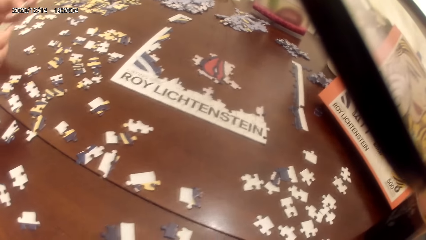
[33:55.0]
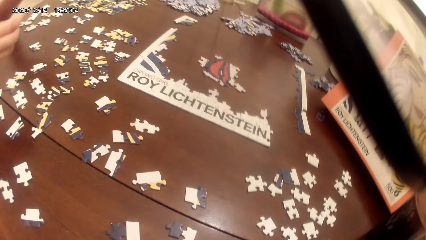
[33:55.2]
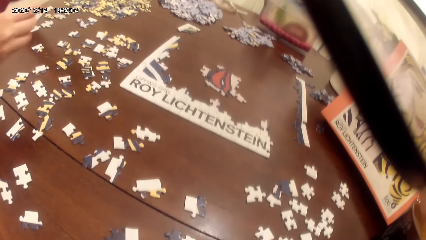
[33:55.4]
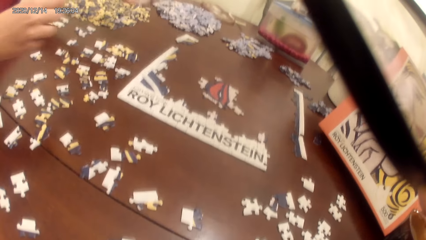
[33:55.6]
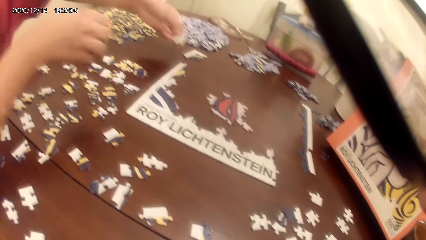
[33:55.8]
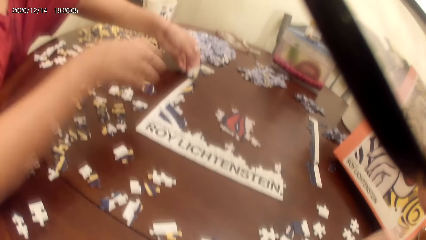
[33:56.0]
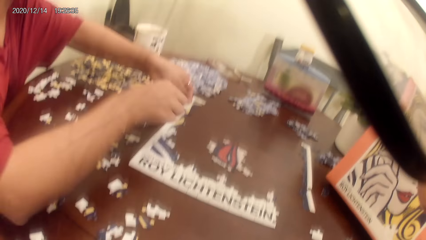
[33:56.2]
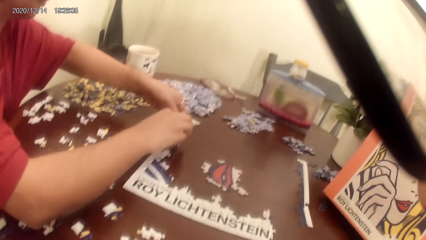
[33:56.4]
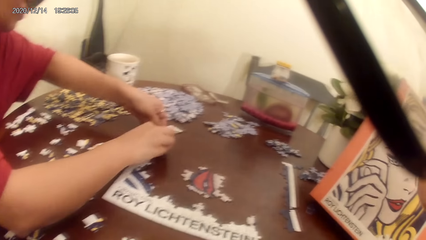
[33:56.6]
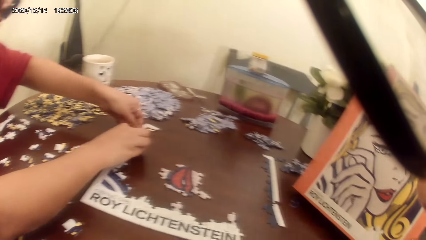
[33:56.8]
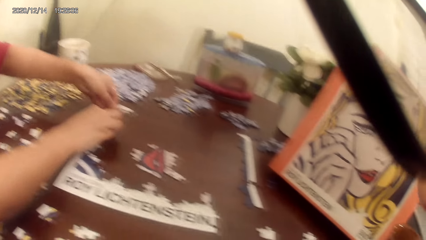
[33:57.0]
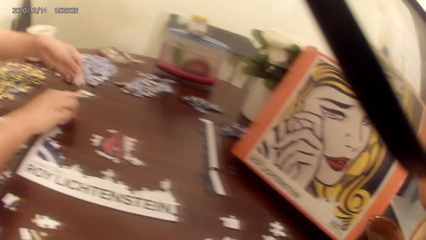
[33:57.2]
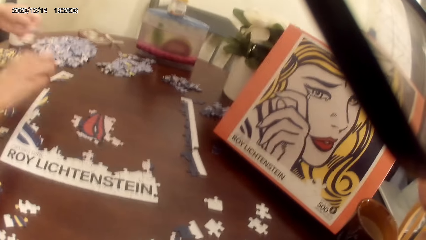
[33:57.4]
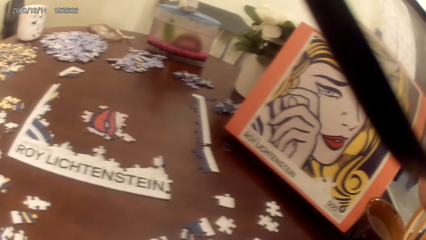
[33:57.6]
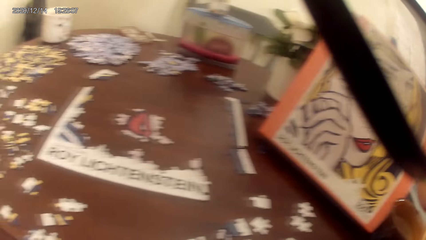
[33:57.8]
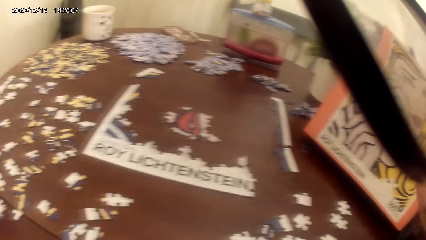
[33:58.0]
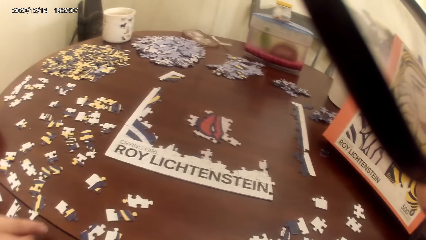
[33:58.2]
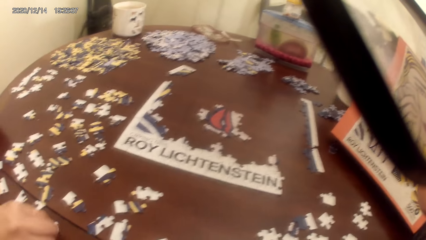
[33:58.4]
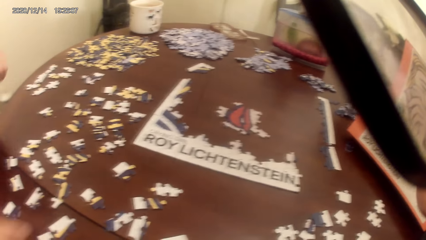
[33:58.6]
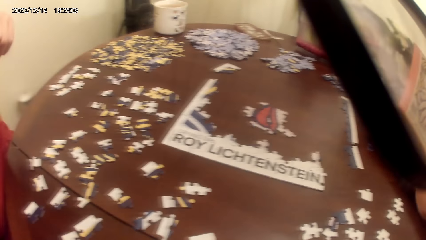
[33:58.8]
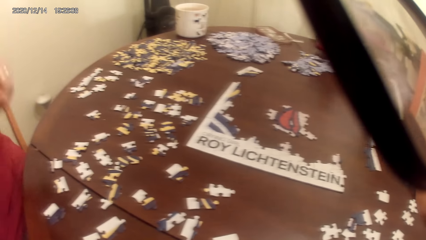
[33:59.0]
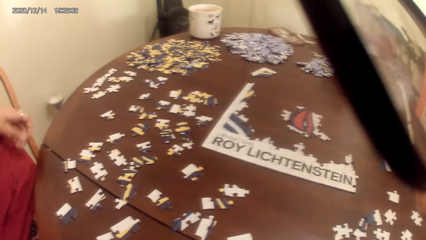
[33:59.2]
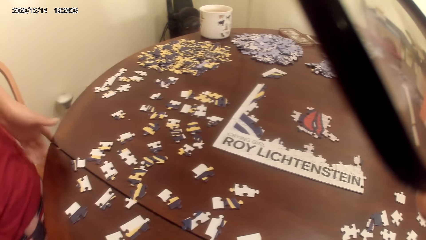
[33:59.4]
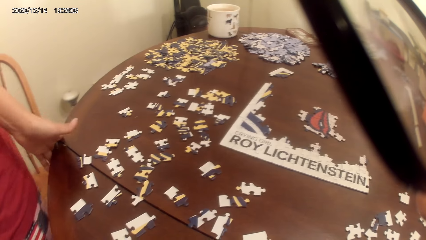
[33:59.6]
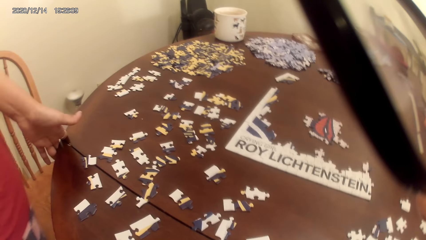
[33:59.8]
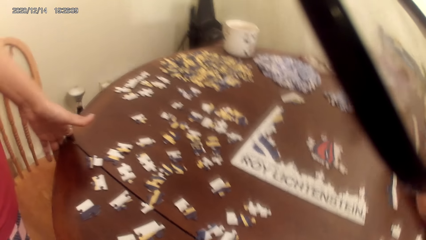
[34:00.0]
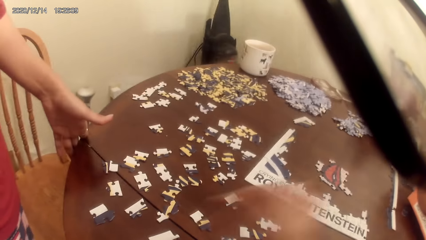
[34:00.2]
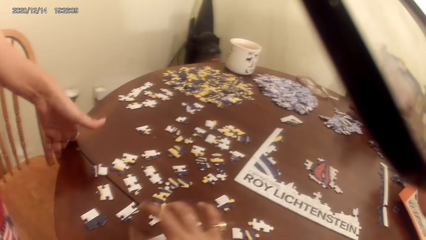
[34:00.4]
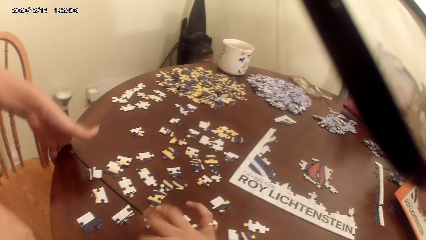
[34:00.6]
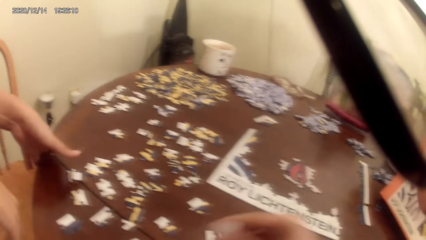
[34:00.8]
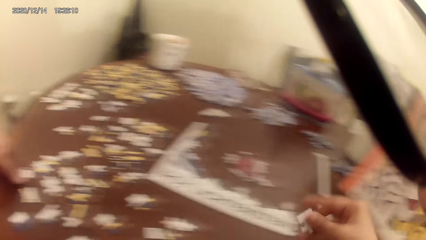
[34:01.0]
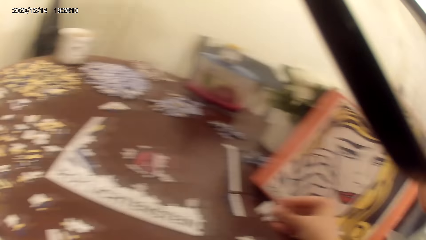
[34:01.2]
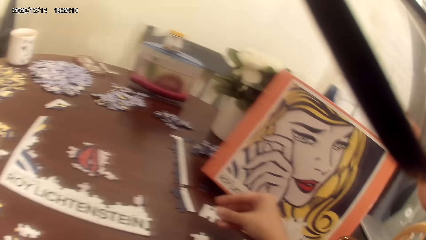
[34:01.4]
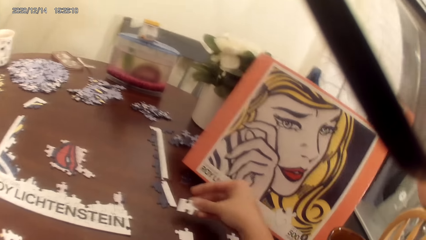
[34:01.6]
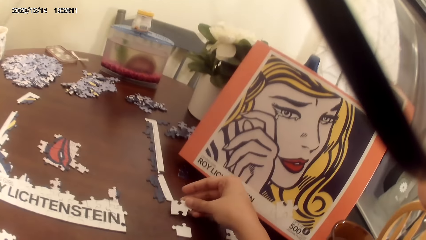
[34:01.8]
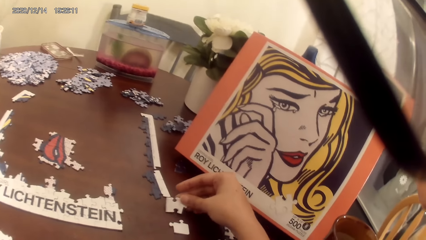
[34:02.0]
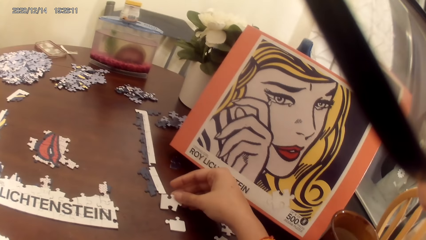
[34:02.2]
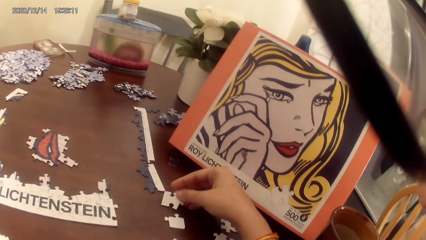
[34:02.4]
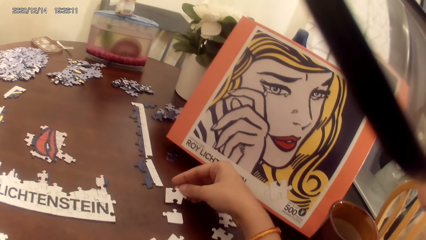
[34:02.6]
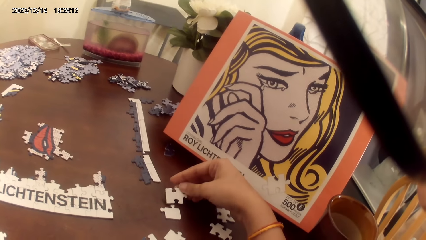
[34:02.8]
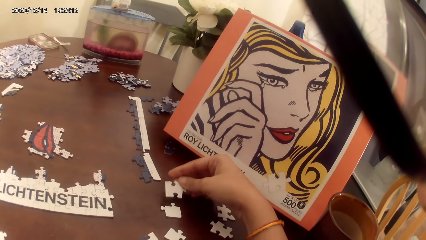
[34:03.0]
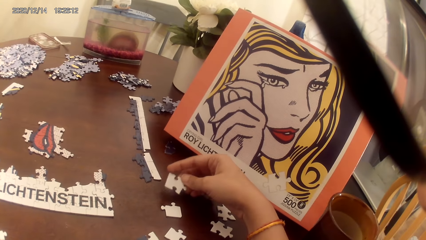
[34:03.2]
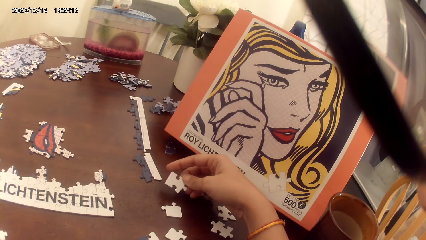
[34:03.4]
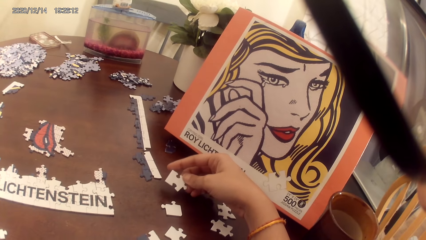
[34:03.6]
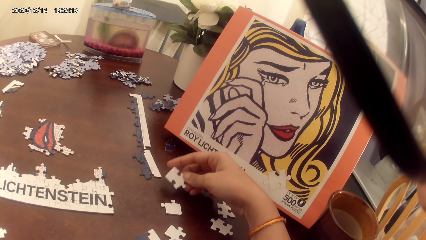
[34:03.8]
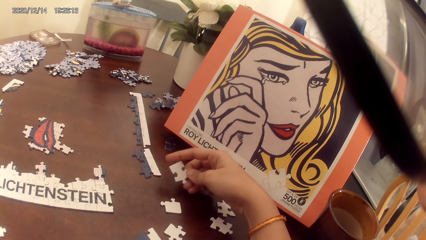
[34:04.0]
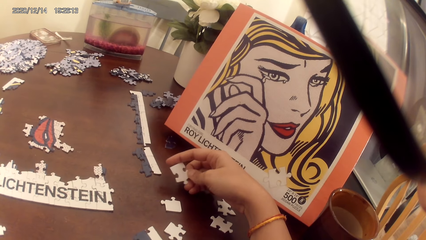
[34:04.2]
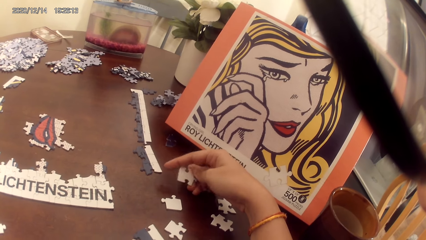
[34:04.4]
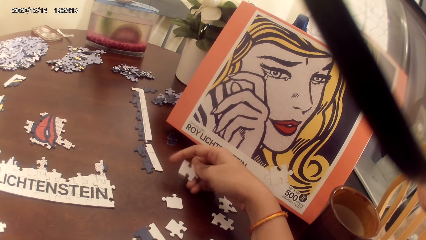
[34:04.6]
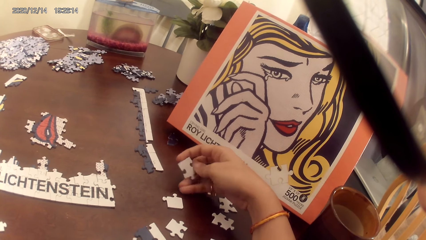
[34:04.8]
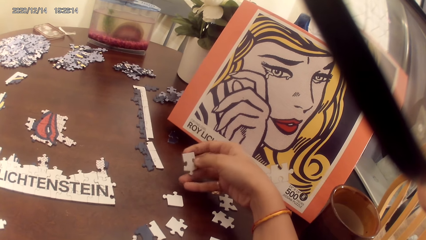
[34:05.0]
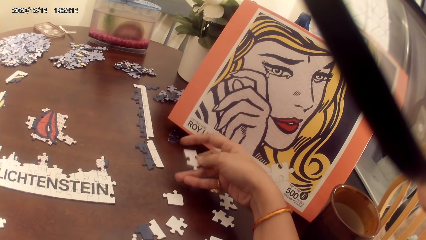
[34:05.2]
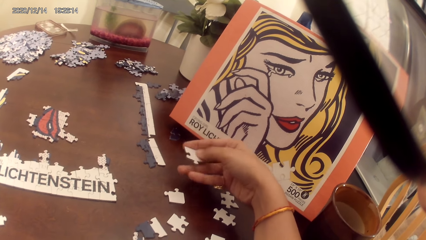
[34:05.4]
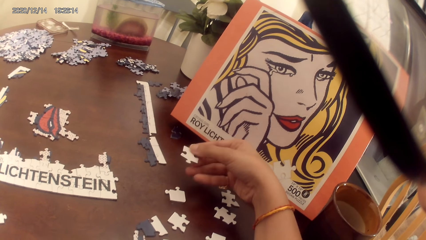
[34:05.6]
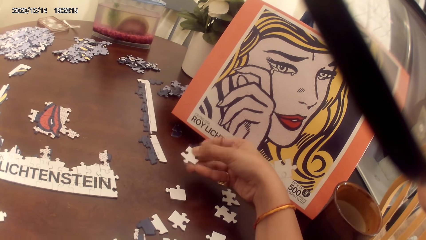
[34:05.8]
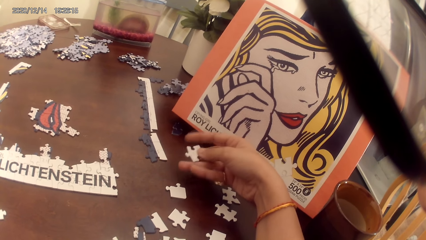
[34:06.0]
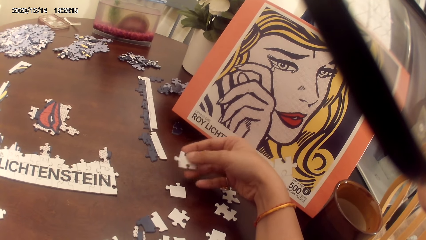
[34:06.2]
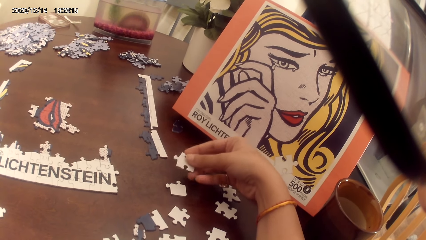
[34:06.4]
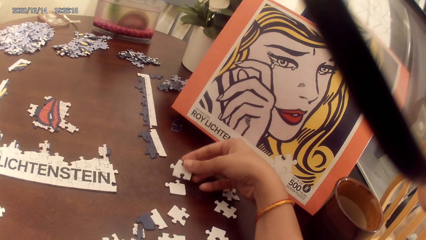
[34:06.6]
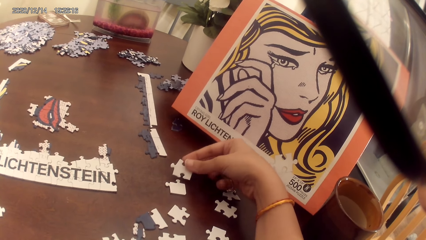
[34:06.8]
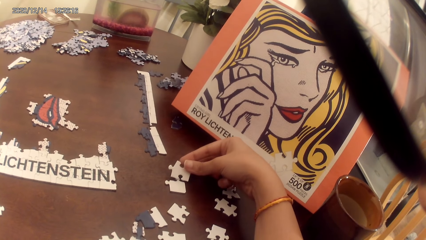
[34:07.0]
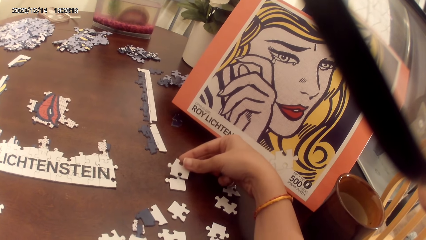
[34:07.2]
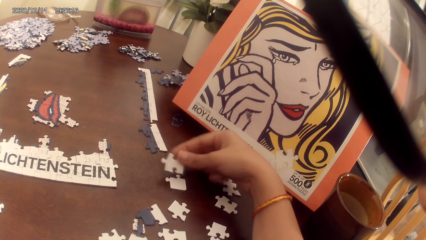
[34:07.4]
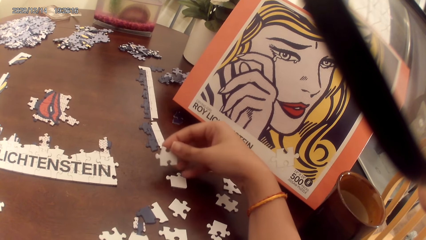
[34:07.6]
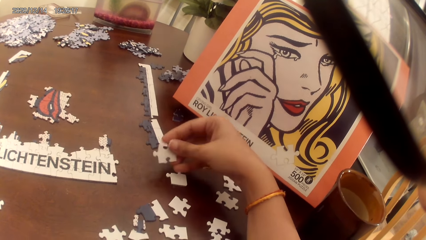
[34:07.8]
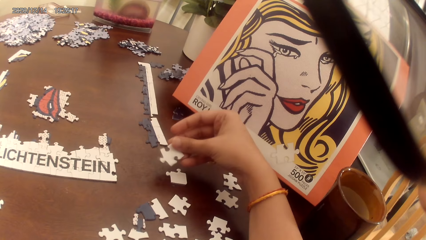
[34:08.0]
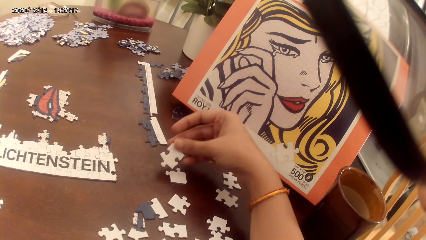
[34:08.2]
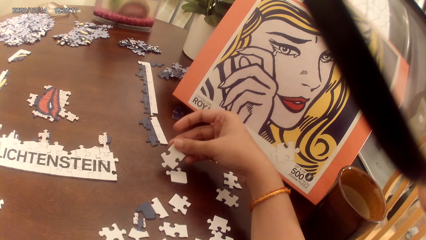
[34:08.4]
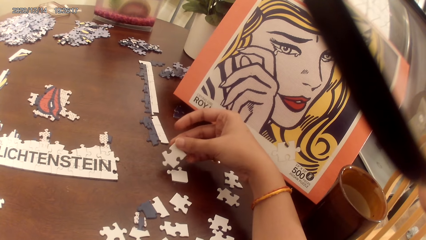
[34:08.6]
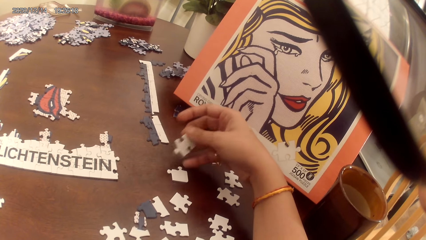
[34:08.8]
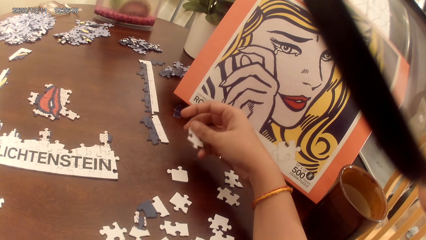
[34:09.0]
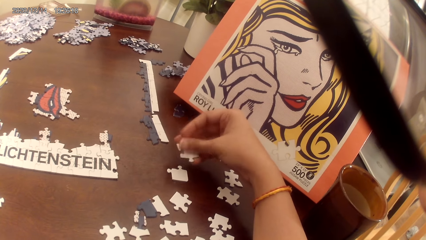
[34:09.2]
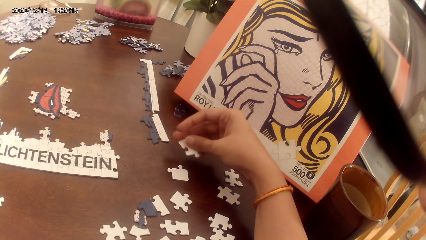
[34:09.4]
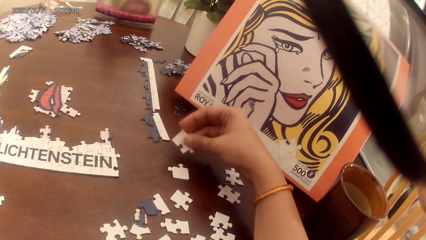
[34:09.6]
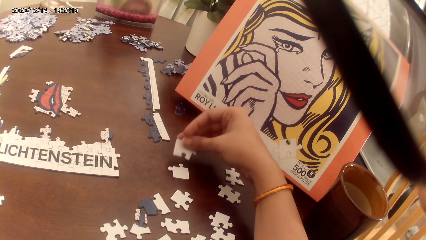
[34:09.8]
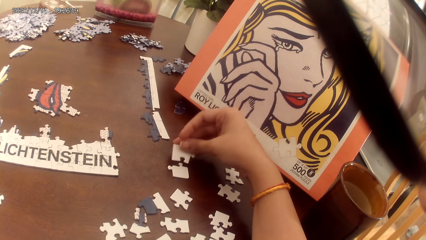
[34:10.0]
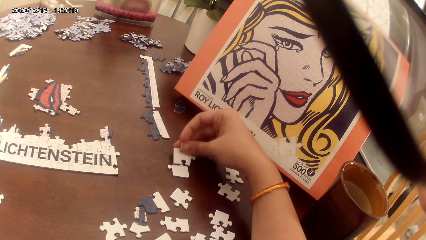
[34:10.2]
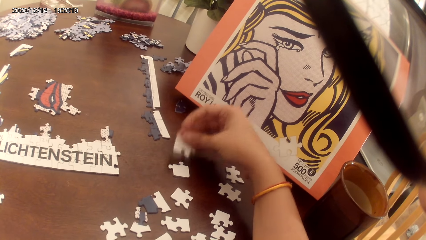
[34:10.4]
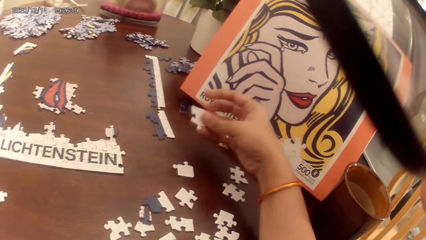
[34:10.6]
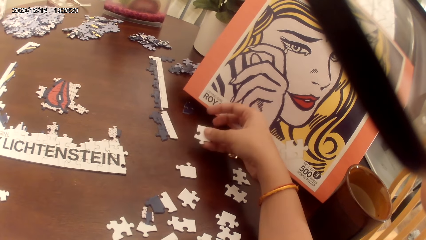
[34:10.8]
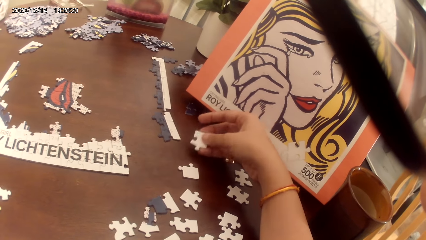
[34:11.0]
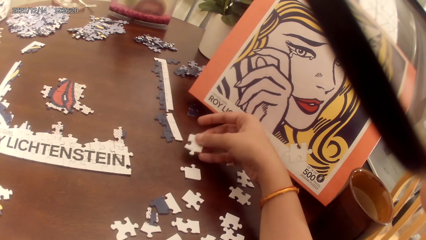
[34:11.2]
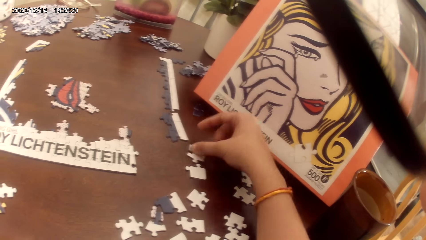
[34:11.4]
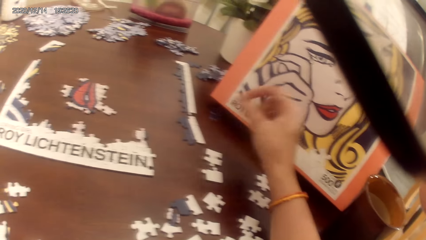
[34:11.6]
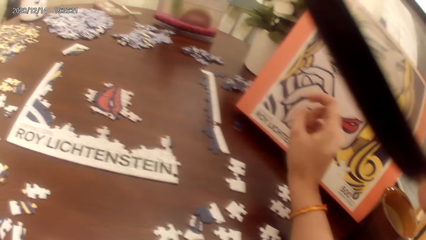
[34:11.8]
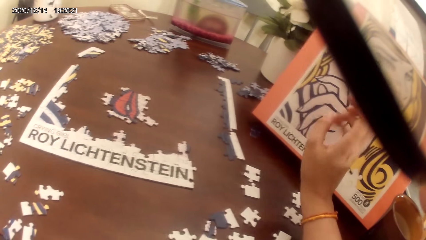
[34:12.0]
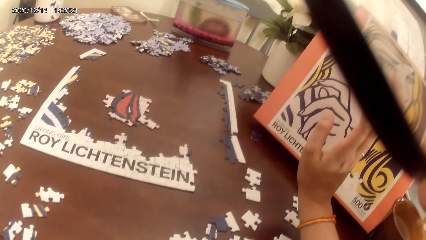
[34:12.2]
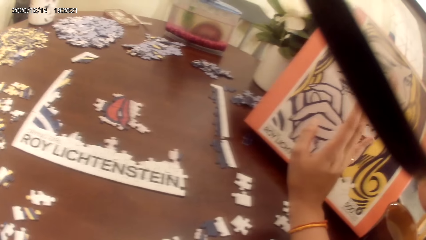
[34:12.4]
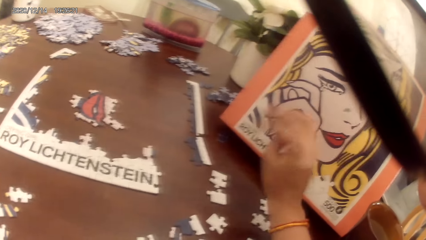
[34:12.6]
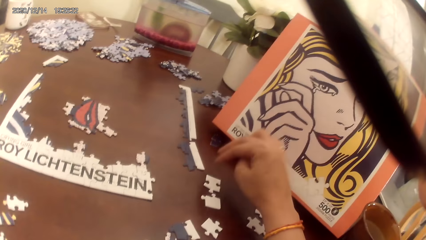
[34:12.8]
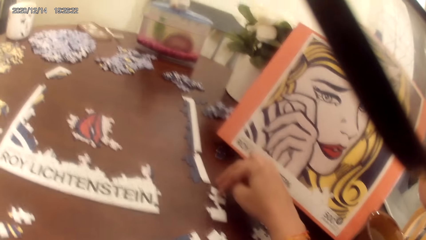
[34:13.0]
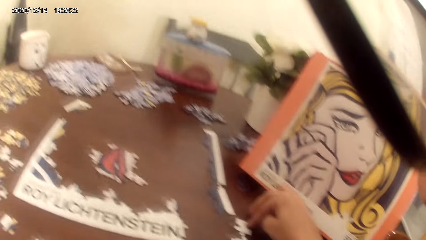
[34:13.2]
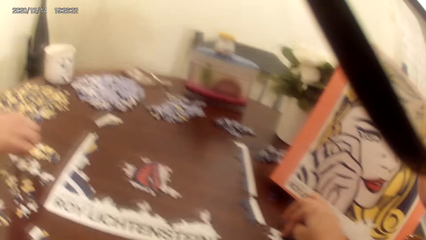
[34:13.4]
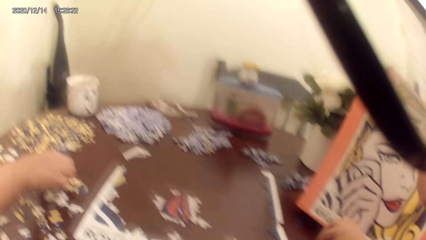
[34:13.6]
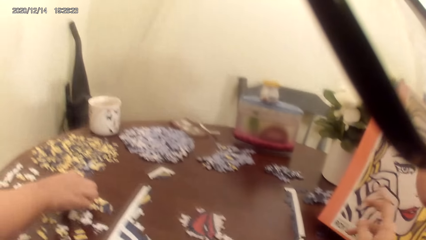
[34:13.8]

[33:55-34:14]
A person picks up a puzzle piece and places the puzzle piece on the table. The person plays the puzzle game. The person stands up. The camera wearer stretches the hand. They play the puzzle game. They place the puzzle piece on the table. They look around.
